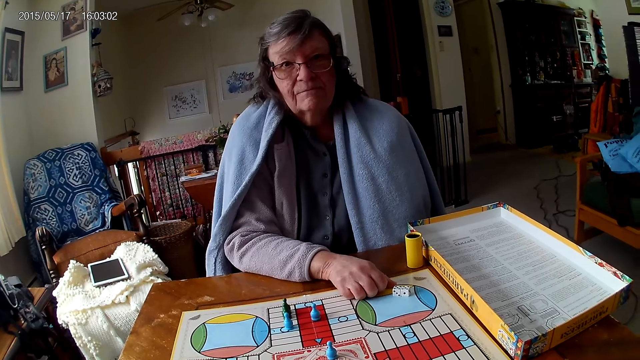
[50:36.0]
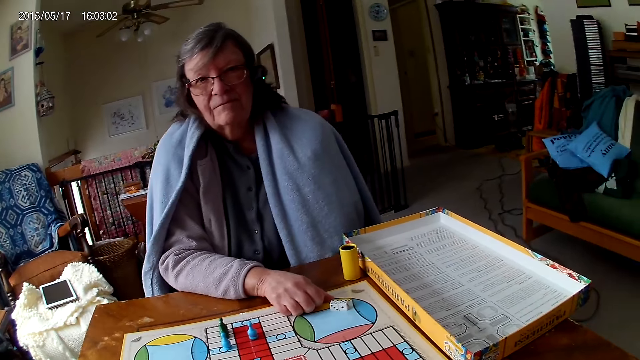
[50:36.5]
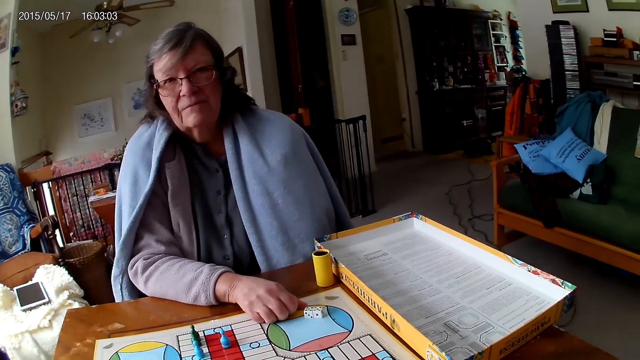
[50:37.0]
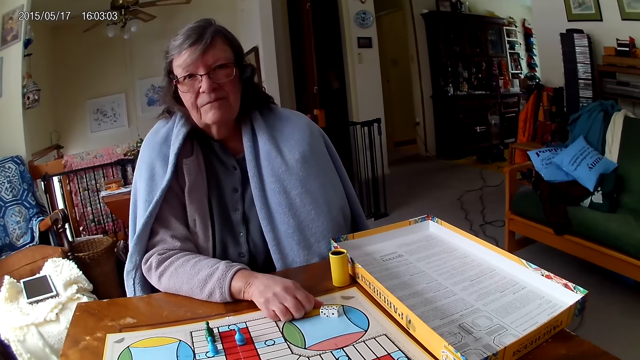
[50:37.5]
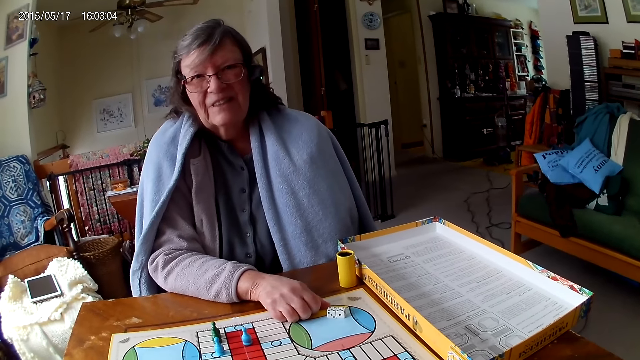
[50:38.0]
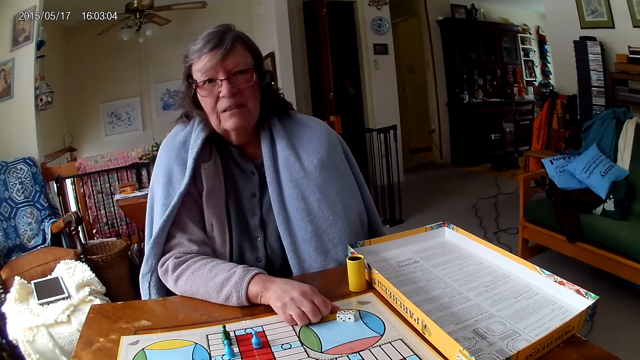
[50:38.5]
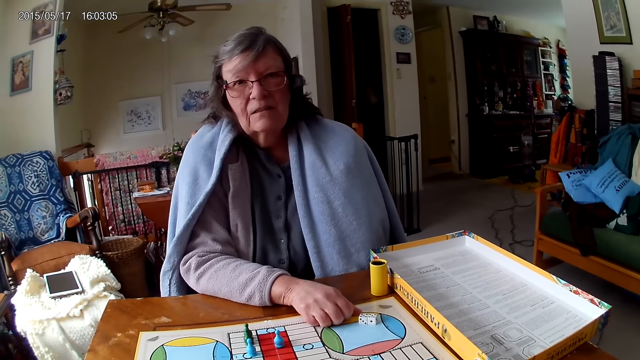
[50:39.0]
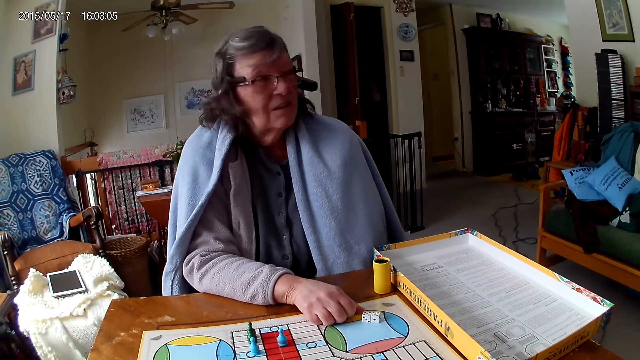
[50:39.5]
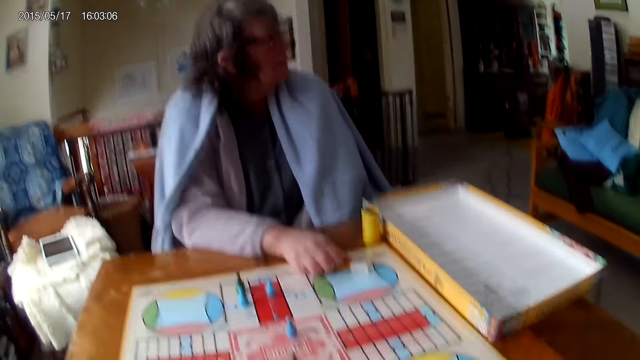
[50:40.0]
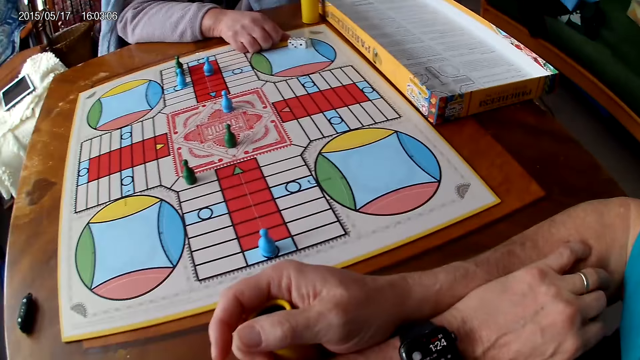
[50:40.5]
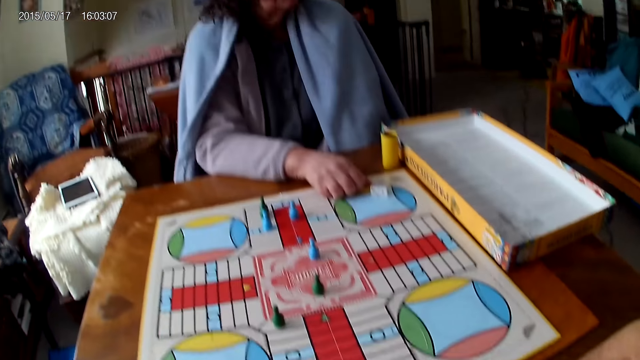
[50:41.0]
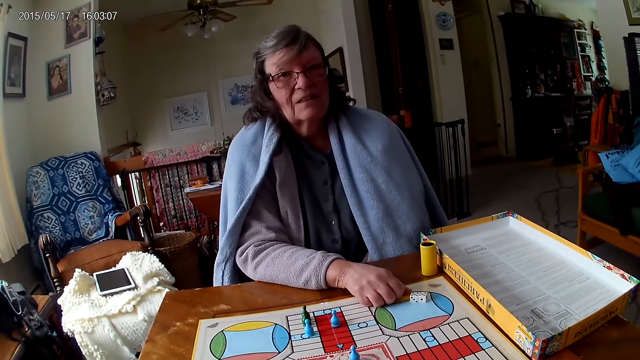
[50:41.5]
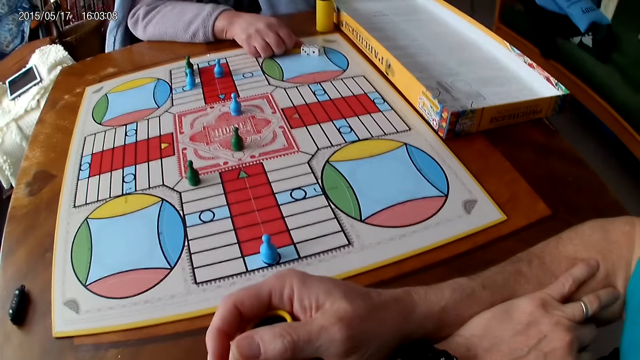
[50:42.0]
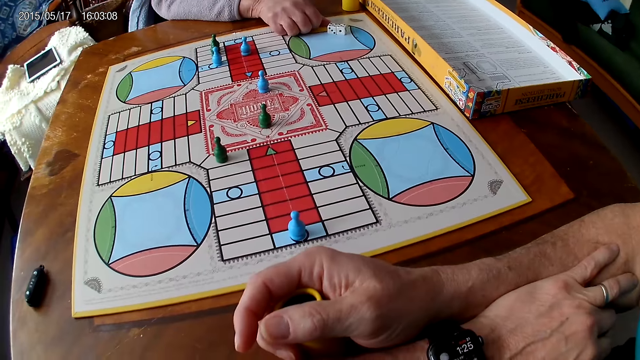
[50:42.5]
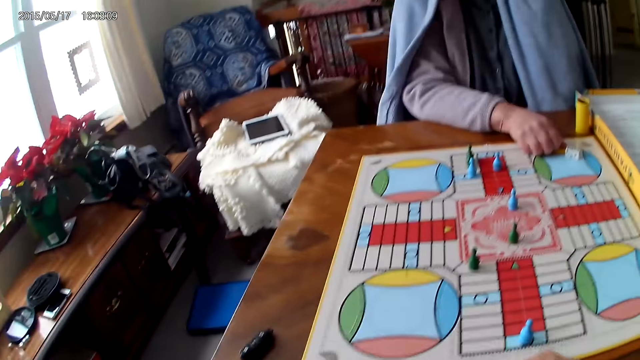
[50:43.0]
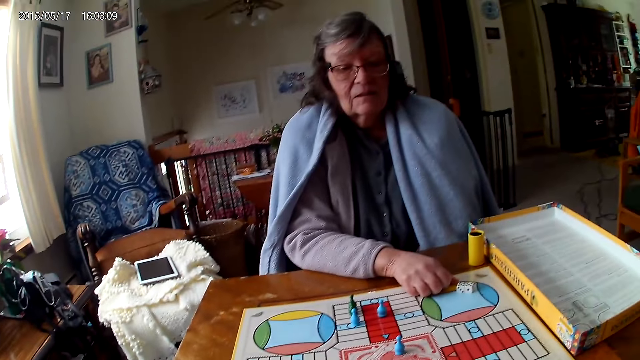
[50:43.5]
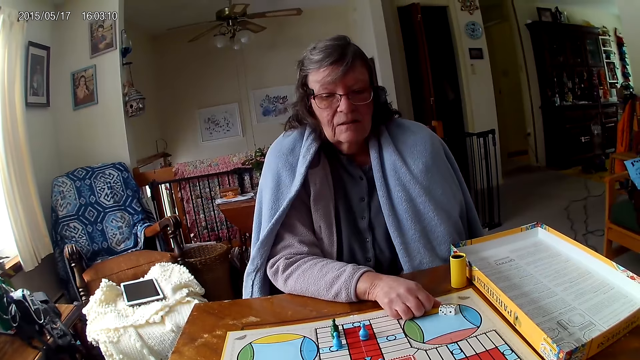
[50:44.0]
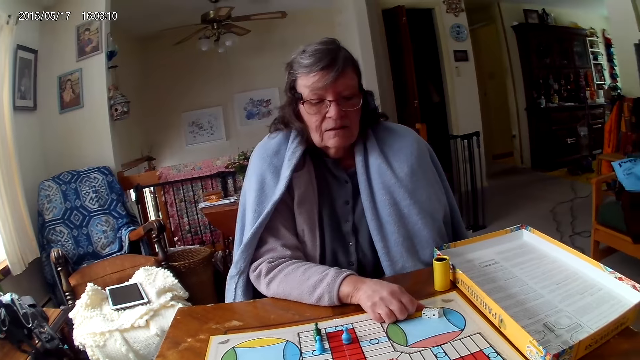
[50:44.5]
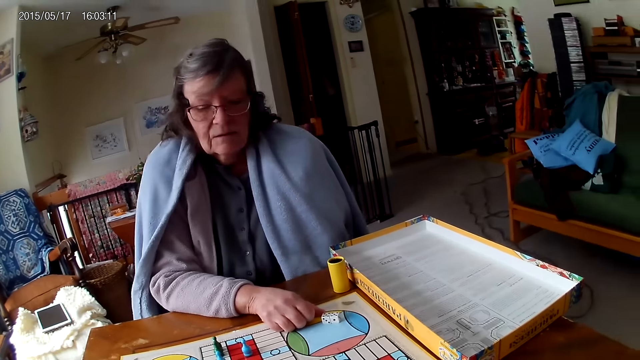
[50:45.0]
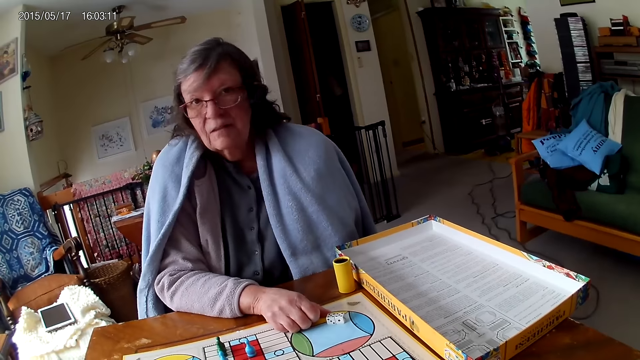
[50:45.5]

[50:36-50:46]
The camera wearer looks around. He folds his hands. He looks around.

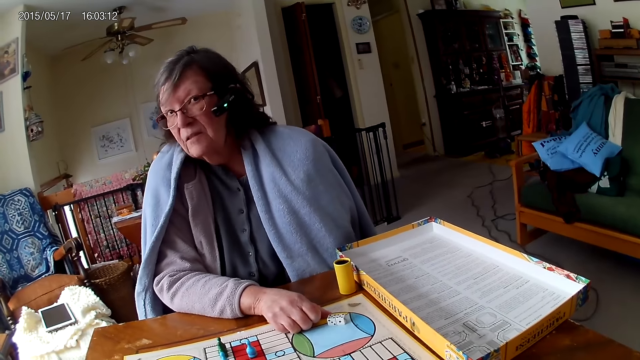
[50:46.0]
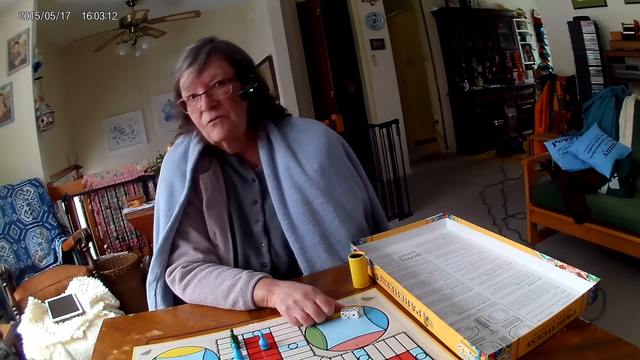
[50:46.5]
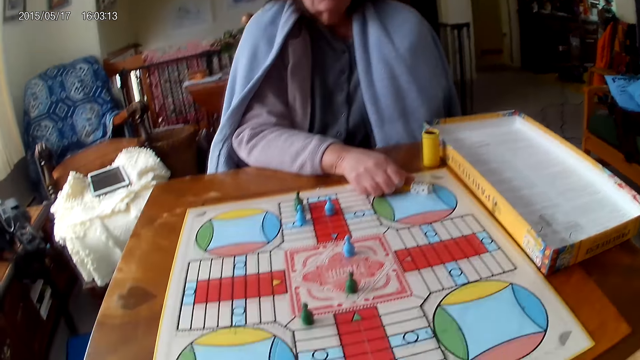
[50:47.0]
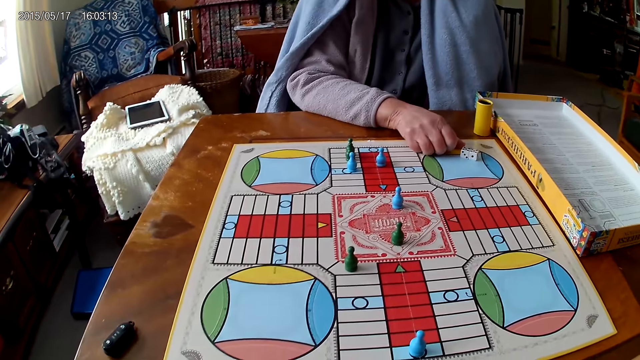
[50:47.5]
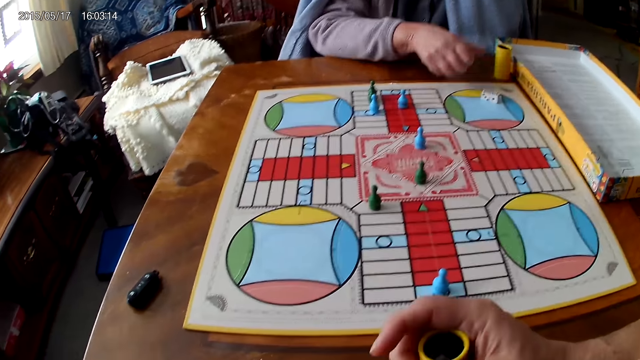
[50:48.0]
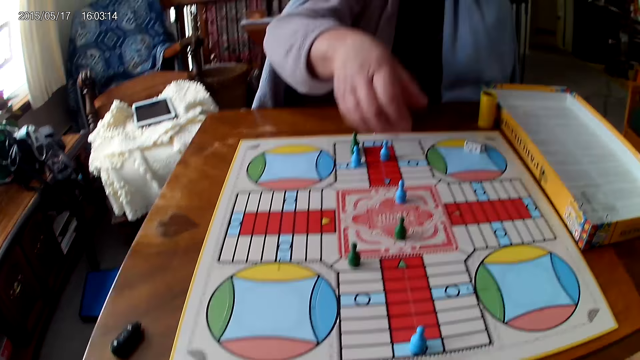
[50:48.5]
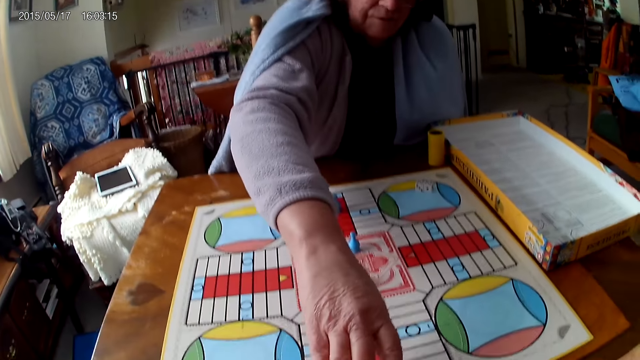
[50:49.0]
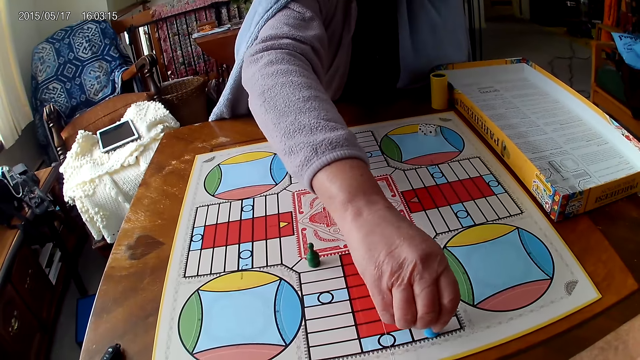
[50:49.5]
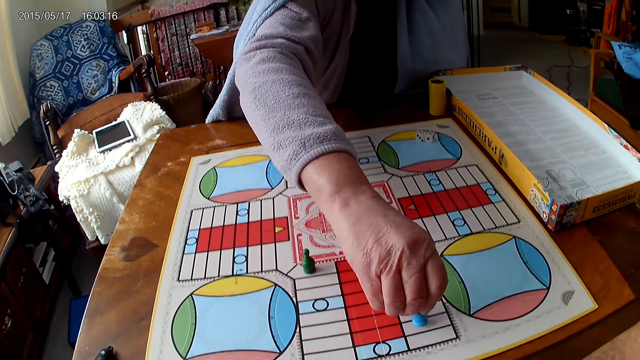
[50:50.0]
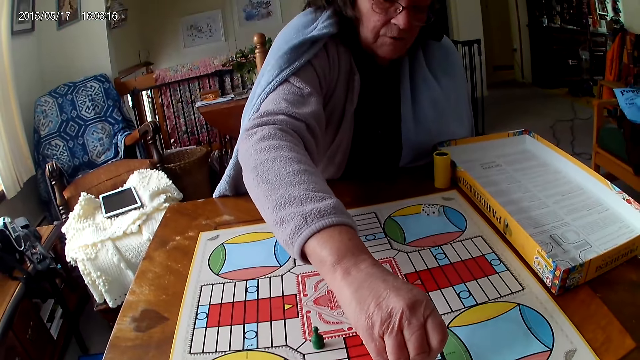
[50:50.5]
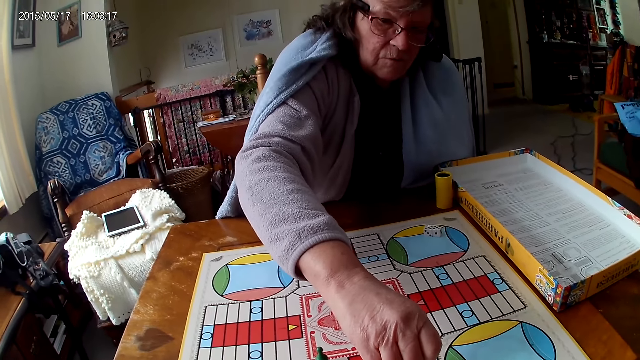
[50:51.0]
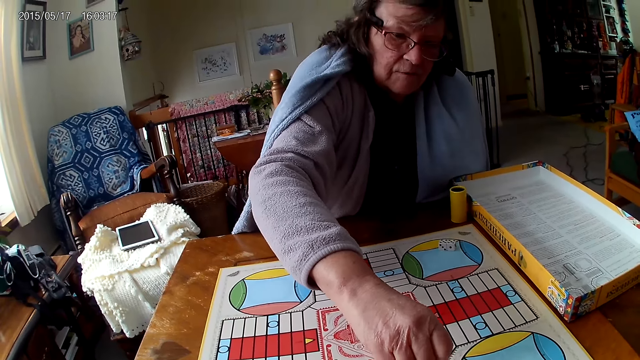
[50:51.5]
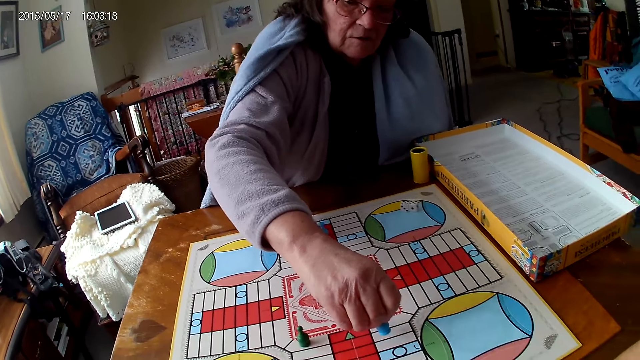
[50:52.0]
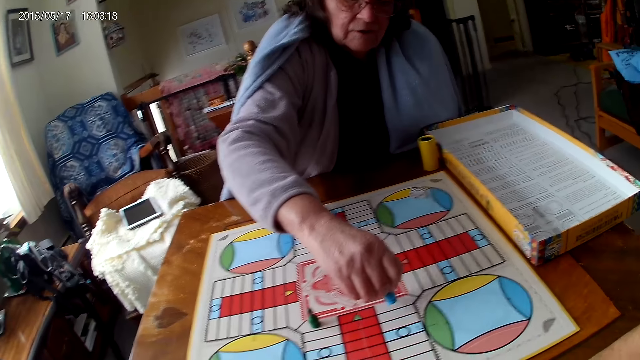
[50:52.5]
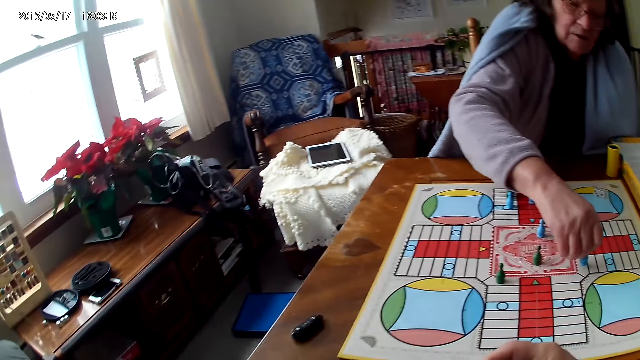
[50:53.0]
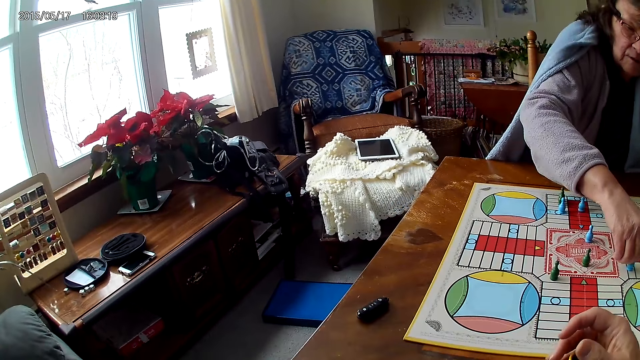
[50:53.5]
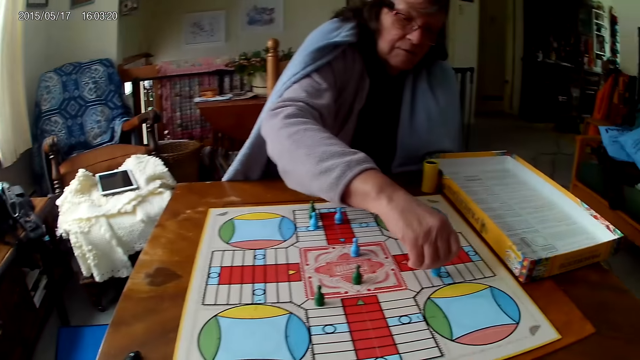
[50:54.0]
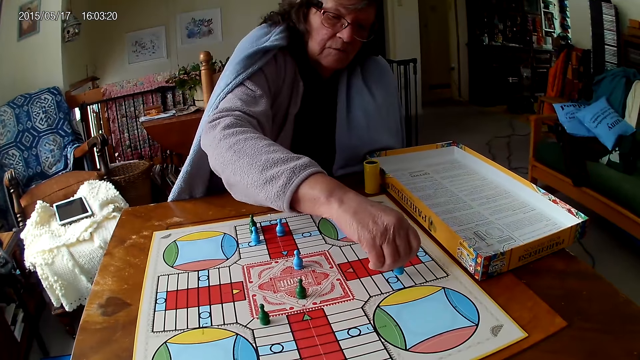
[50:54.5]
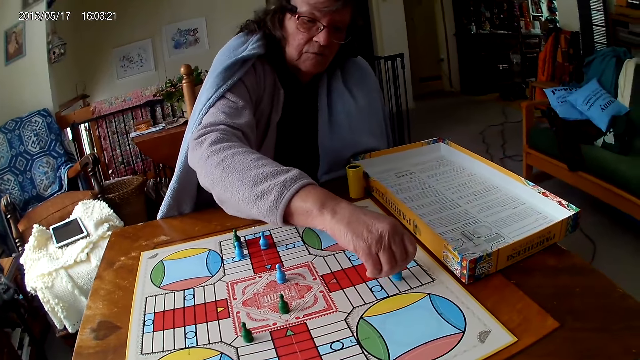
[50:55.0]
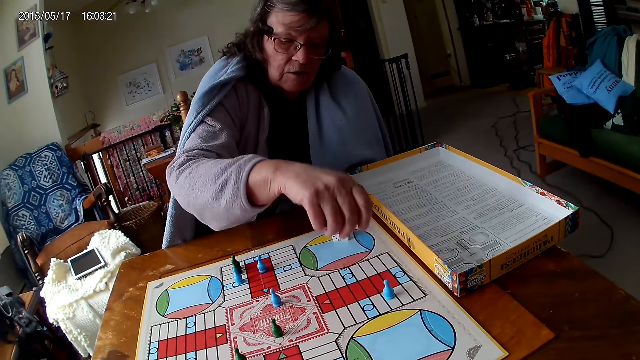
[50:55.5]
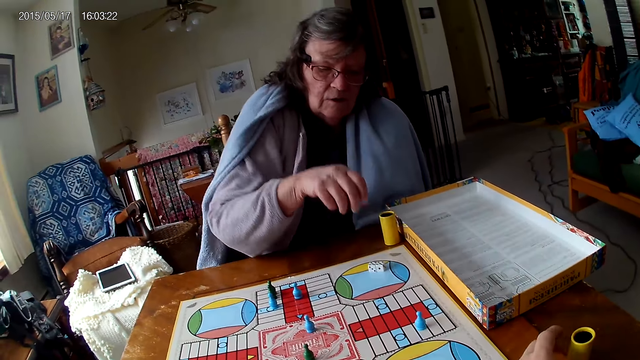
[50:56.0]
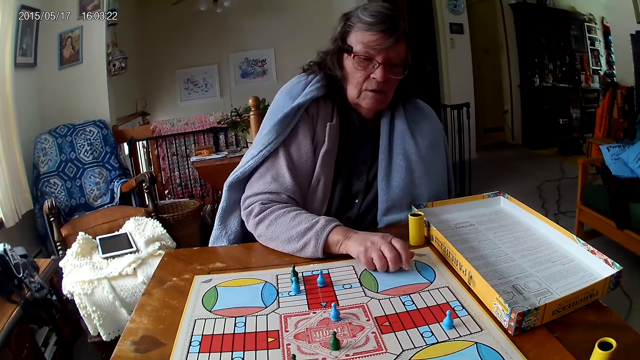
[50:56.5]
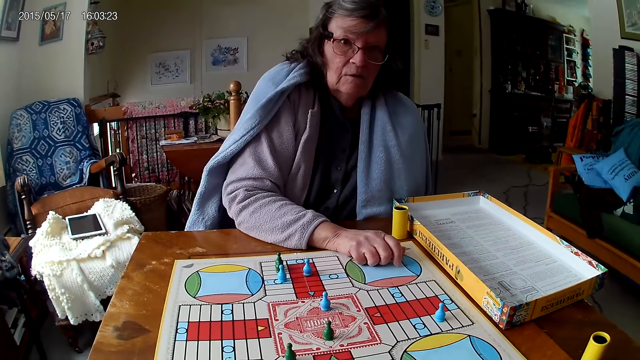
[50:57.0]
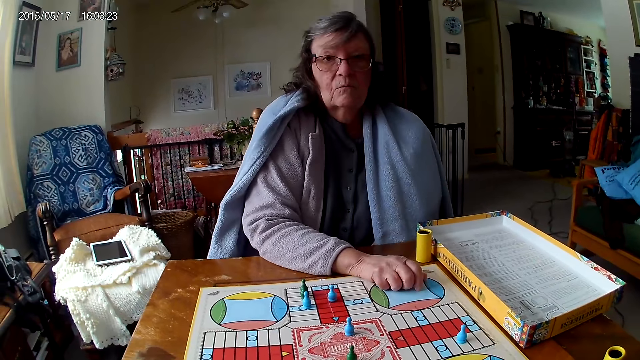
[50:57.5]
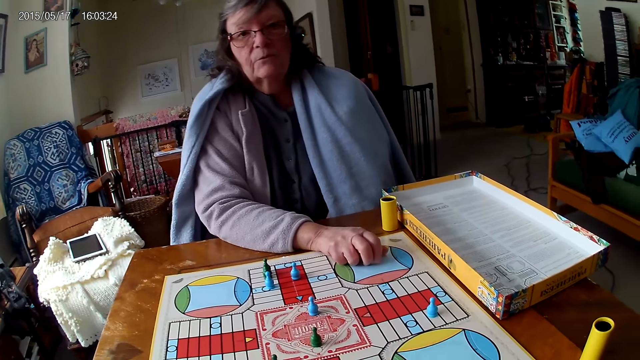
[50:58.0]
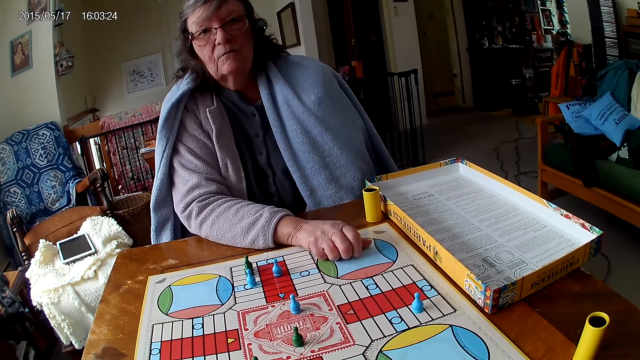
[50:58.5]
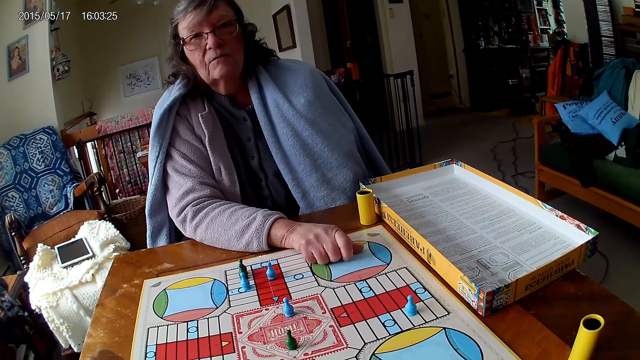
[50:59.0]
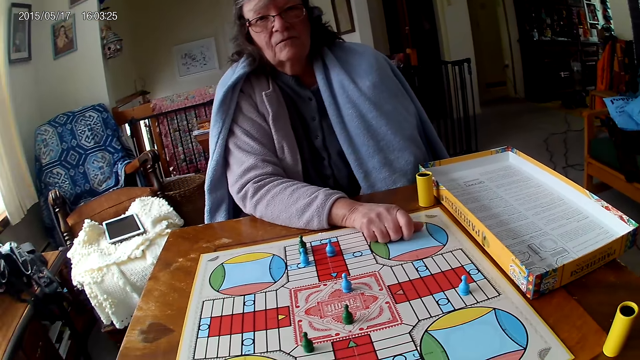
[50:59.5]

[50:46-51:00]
A woman picks another ludo token on the ludo board on the table with her right hand, moves the pawns, and counts the tiles on the ludo board on the table with ludo tokens in her right hand. The camera wearer removes his hands from the board. The woman moves the pawns. The camera wearer moves the dice cup on the table with his left hand. The woman touches the dice on the ludo board on the table with her right hand. She picks the dice.
